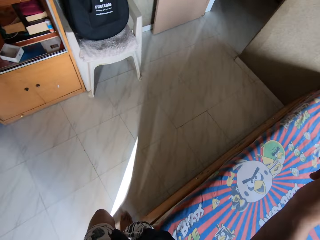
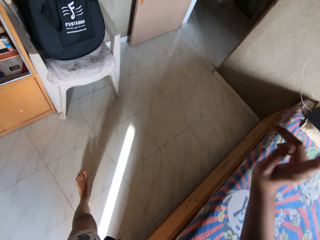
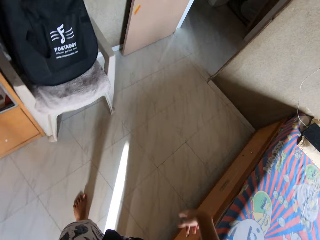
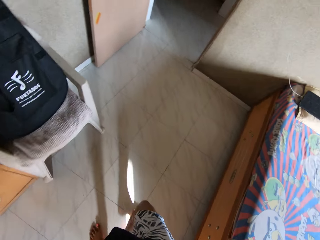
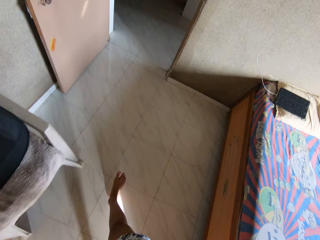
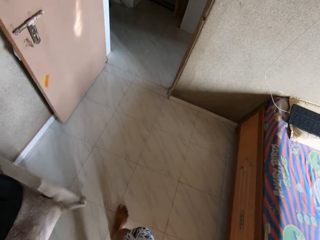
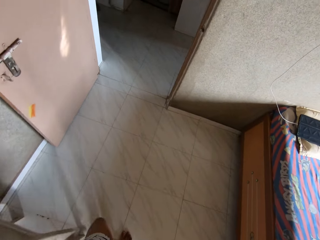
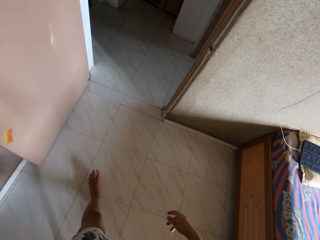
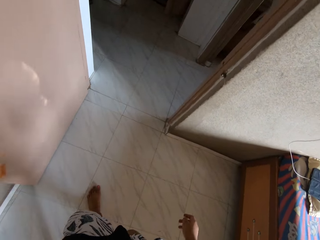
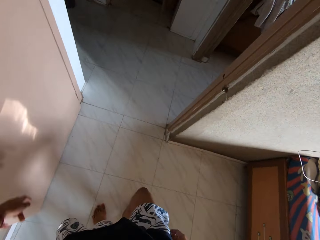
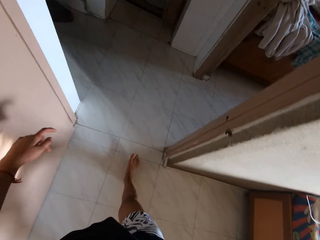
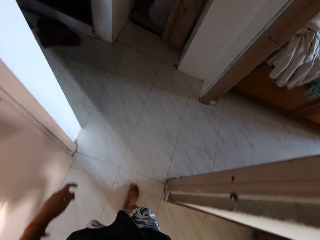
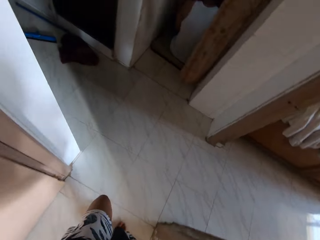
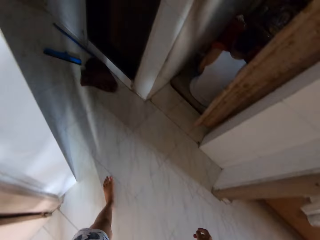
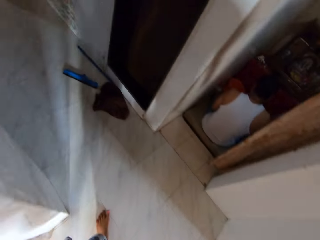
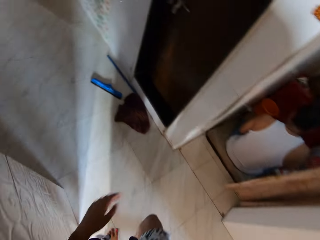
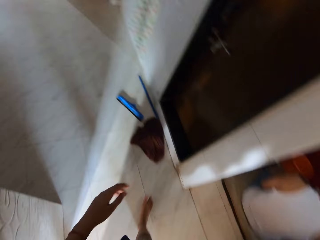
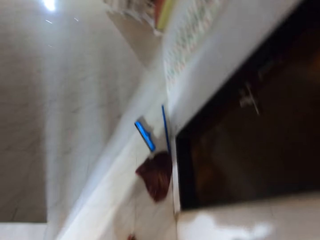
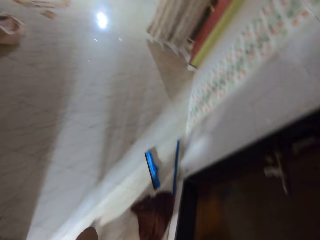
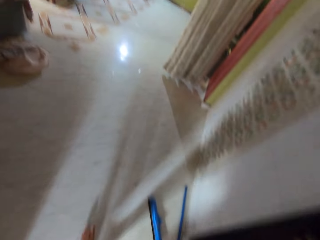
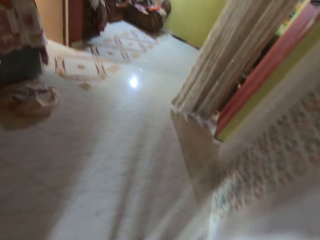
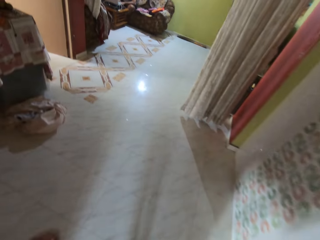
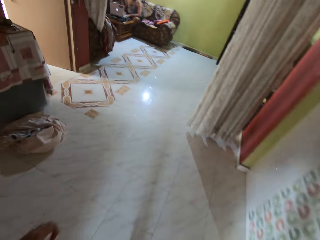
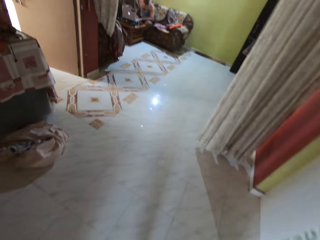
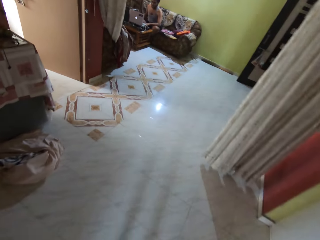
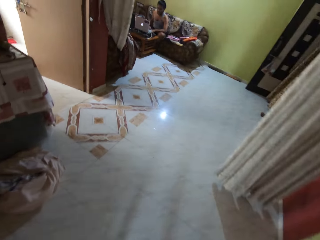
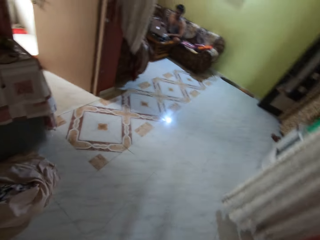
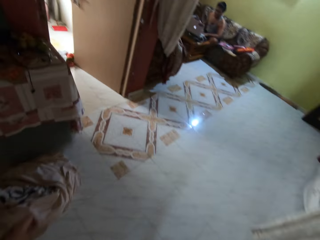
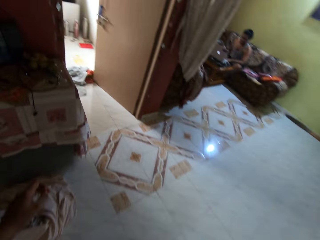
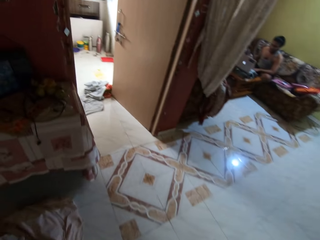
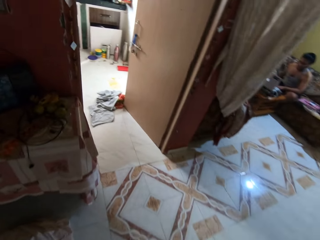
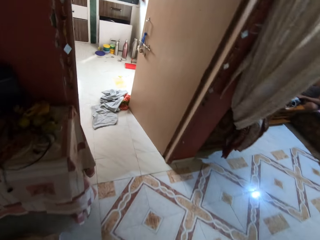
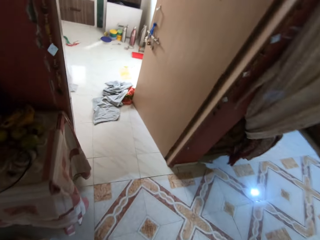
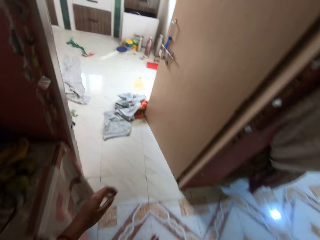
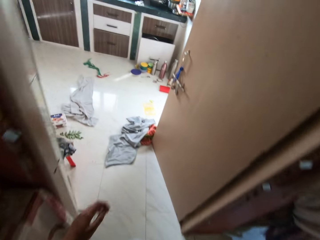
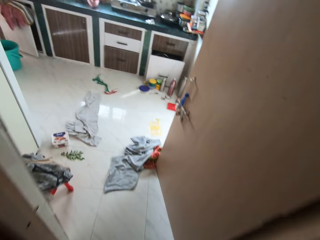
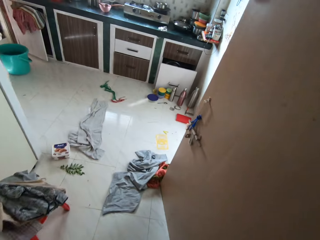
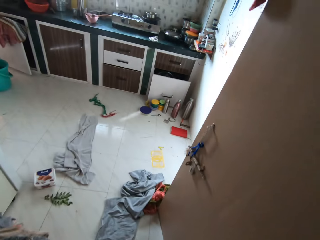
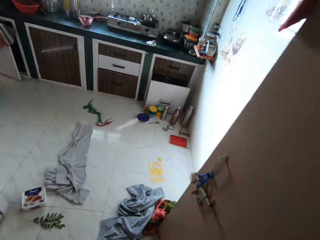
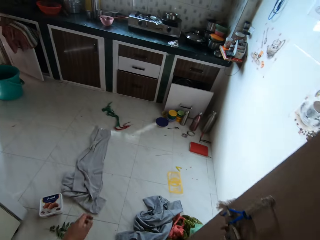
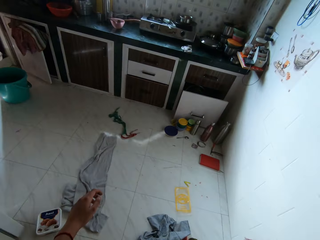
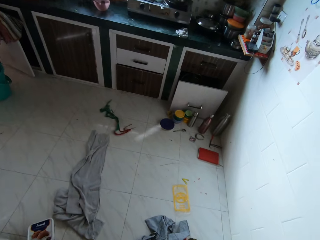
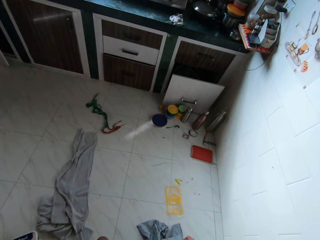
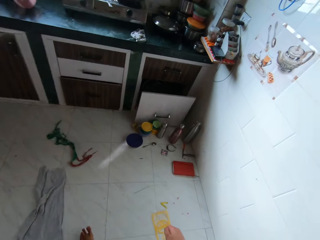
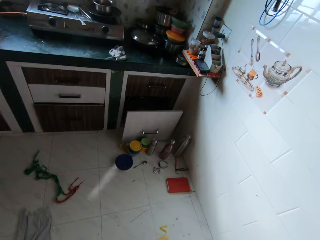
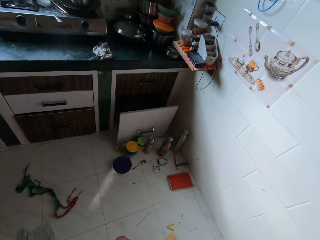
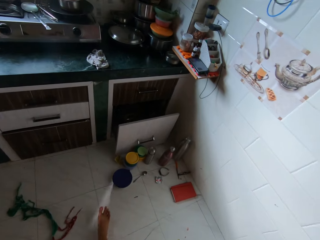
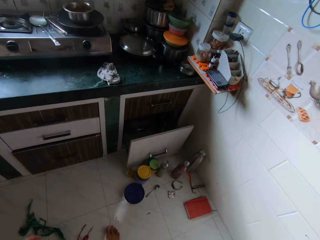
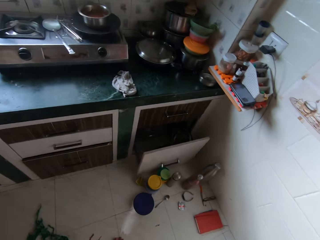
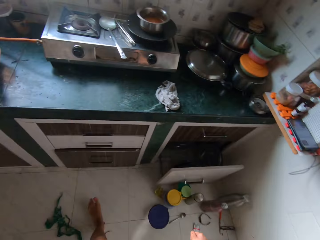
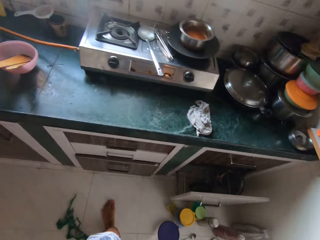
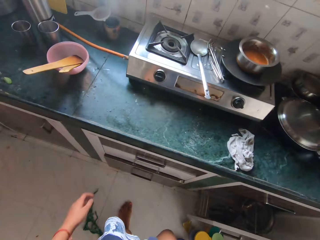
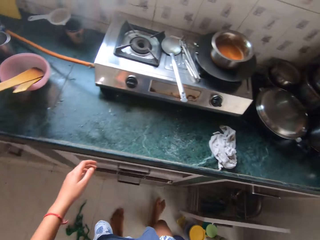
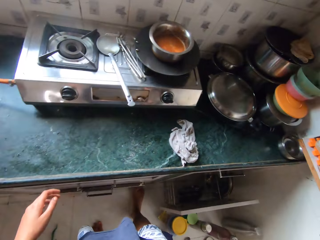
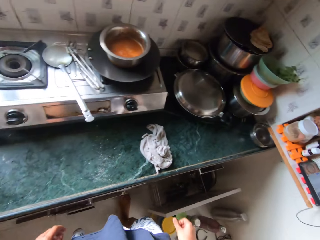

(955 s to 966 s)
The camera wearer walks in the house. They enter the kitchen.

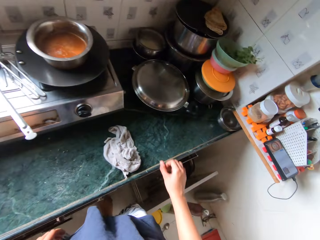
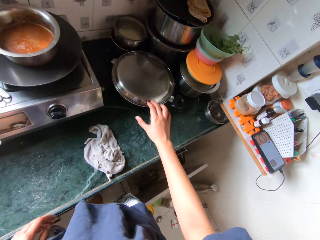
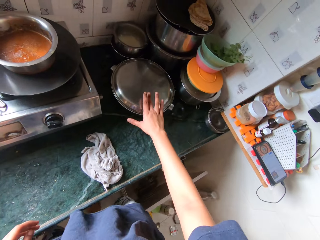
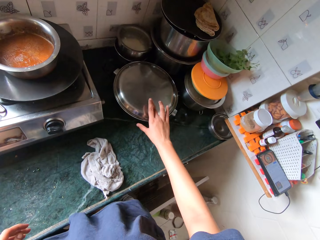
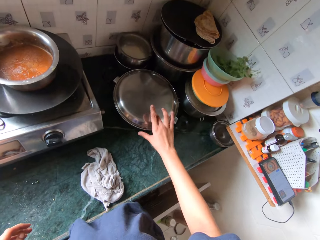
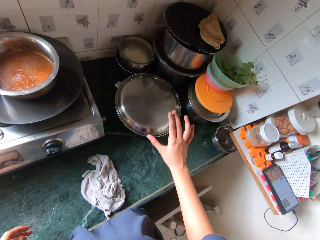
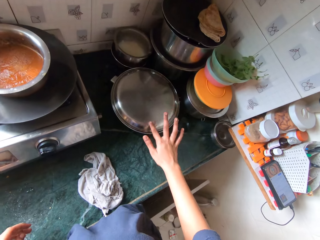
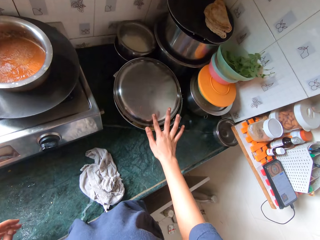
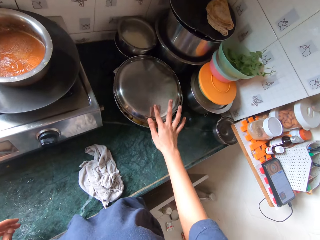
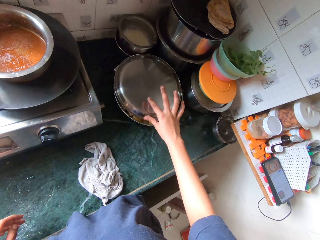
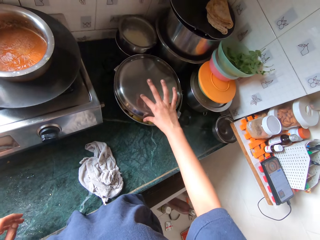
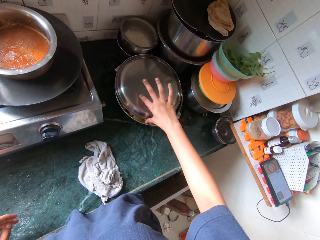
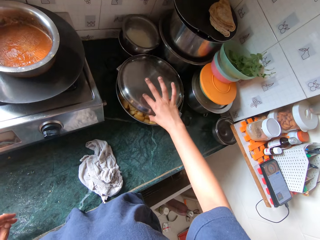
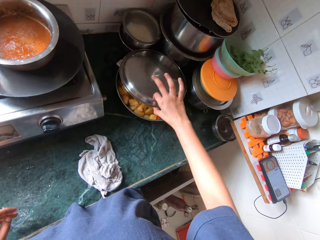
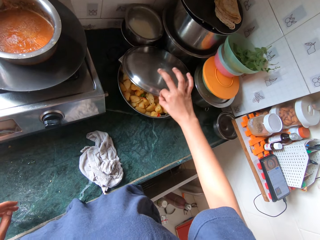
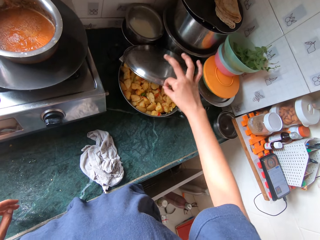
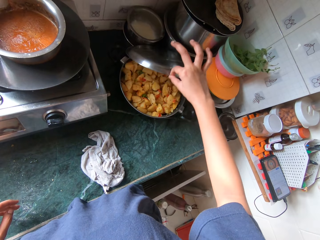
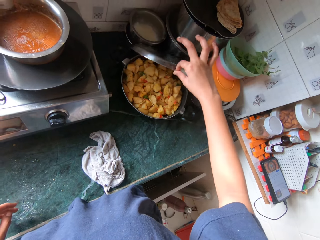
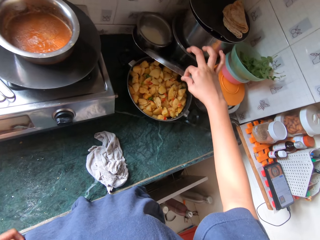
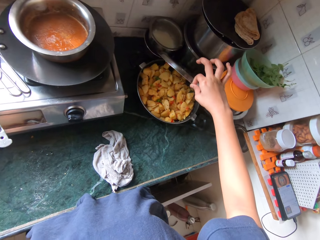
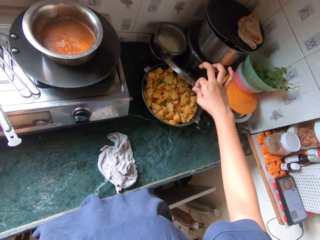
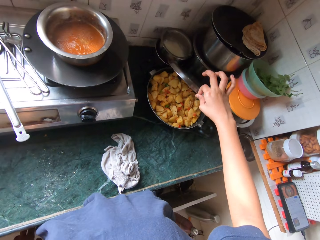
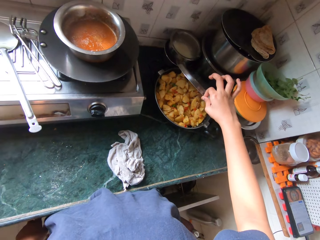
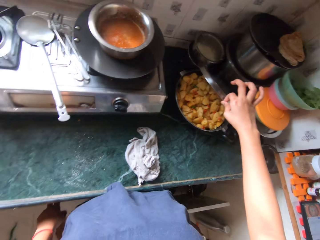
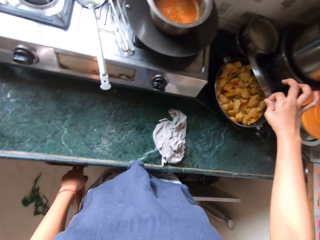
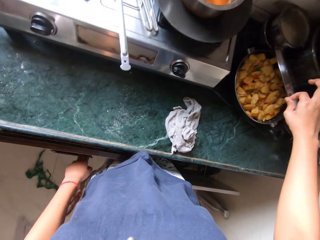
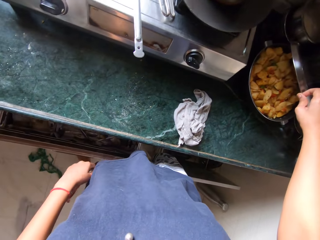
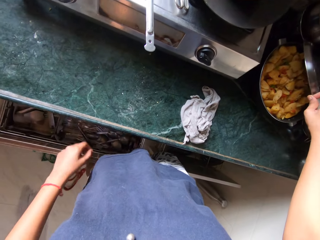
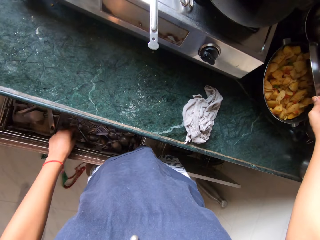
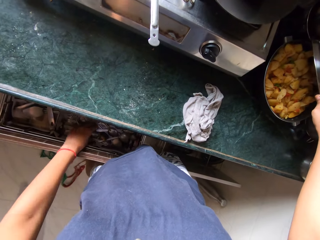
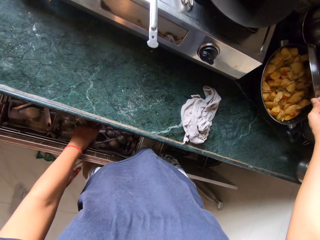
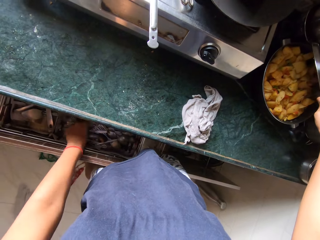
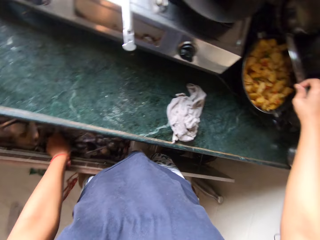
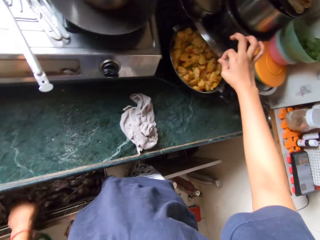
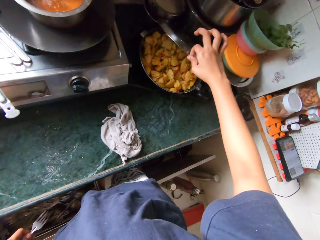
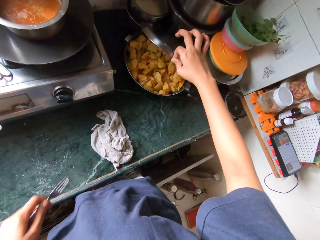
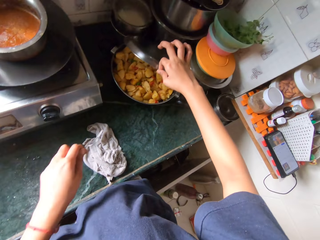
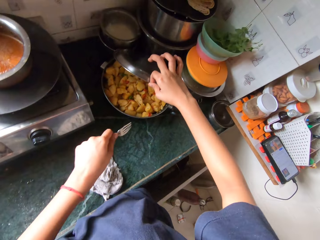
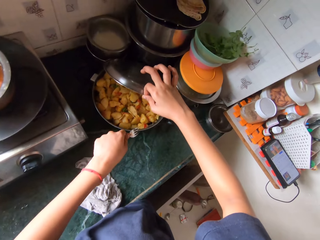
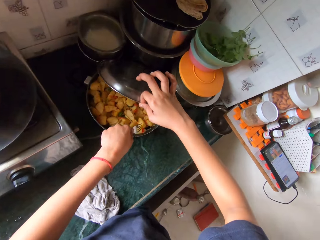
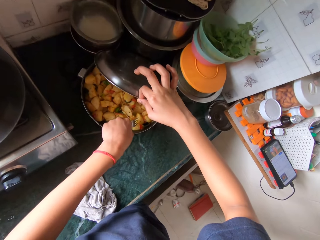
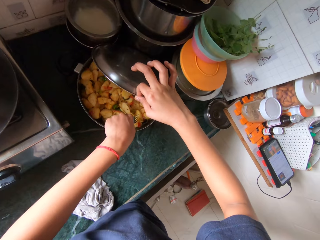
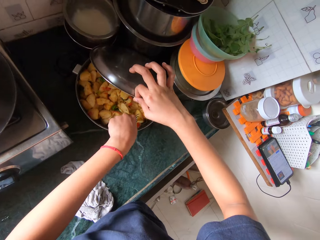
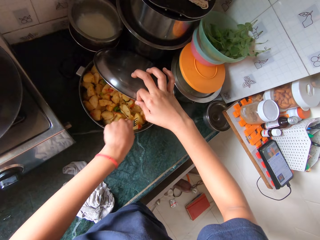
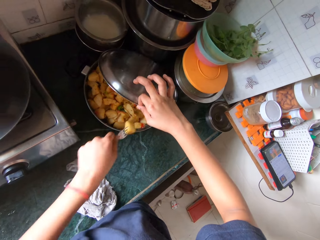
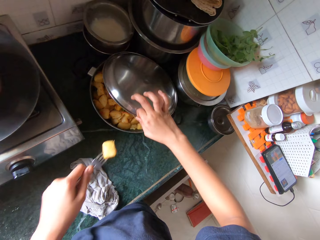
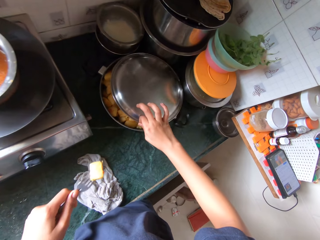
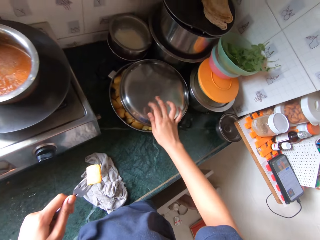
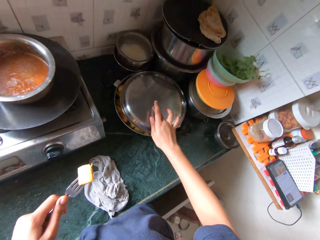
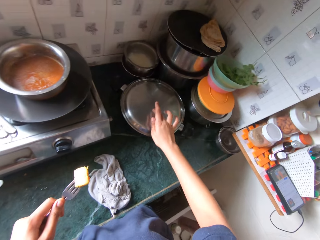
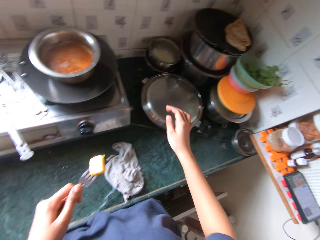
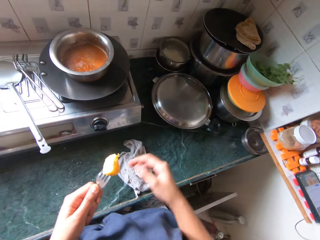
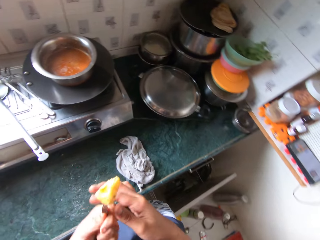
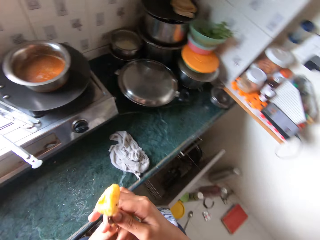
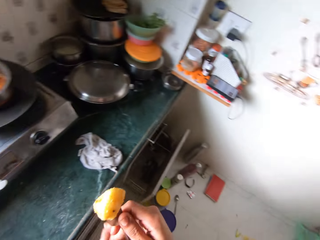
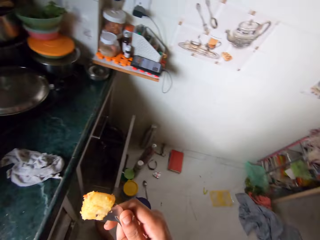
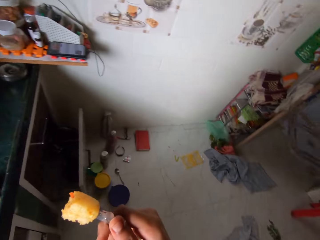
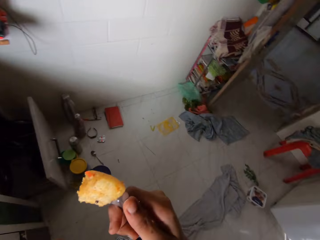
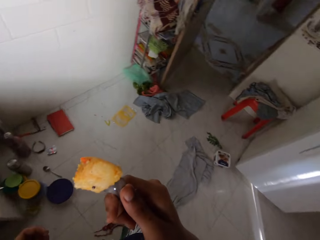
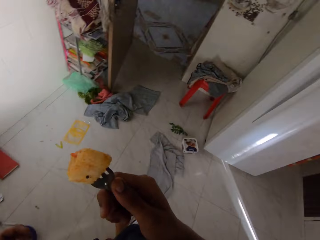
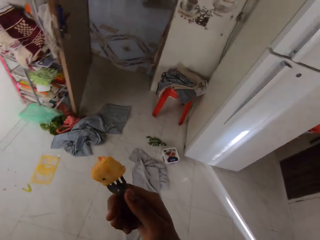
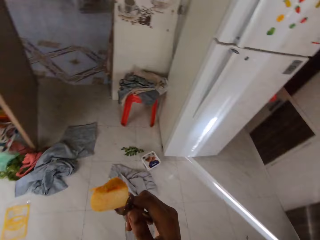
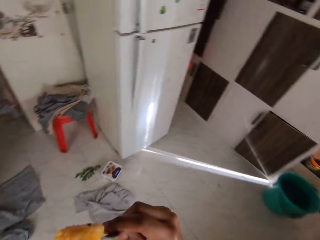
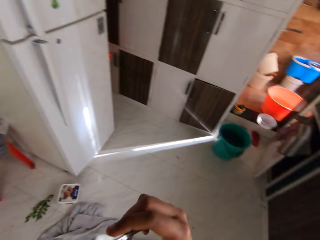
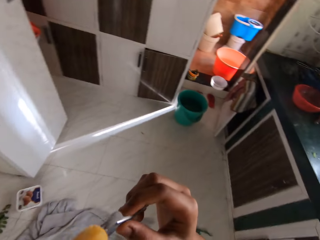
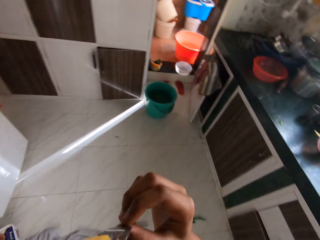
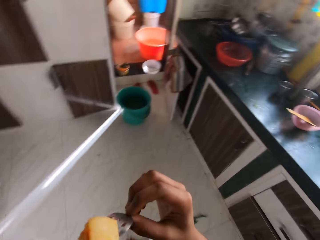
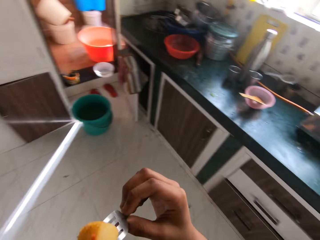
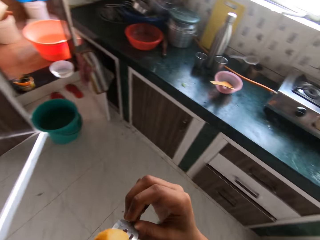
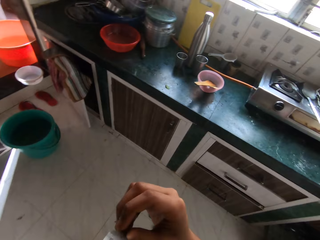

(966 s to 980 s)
The camera wearer opens the cooking pot lid. They open a drawer. They pick up a fork from the drawer. They pick up a piece of potato from the cooking pot with the fork. They close the cooking pot. They walk in the kitchen and rotate.
